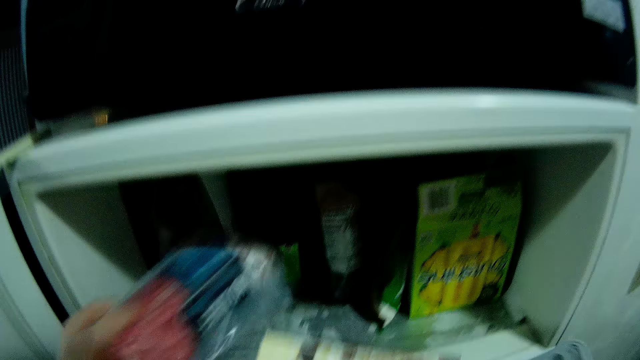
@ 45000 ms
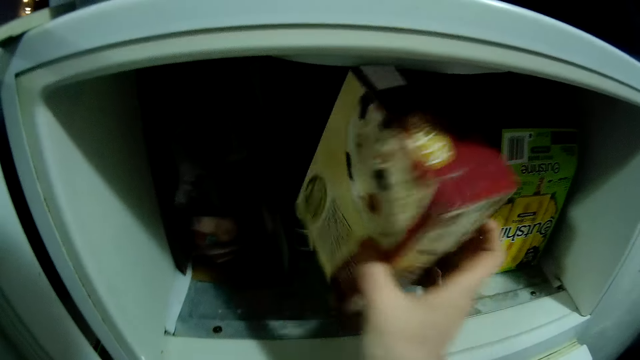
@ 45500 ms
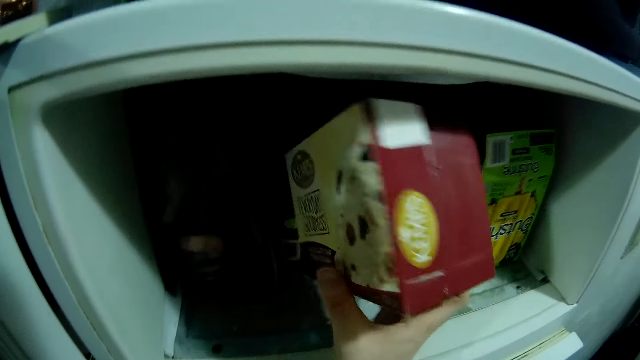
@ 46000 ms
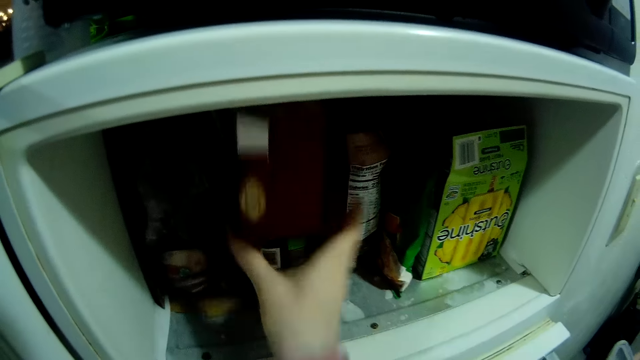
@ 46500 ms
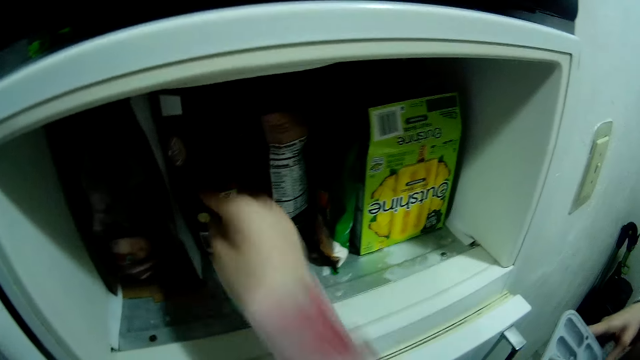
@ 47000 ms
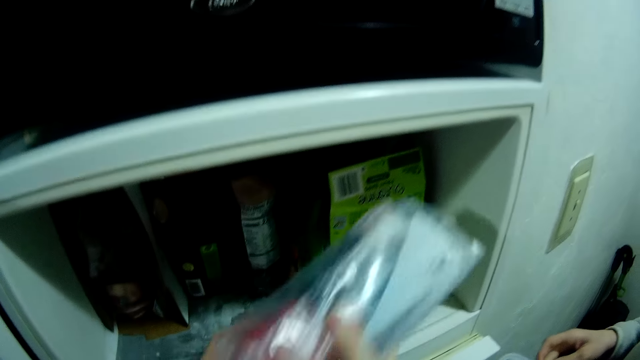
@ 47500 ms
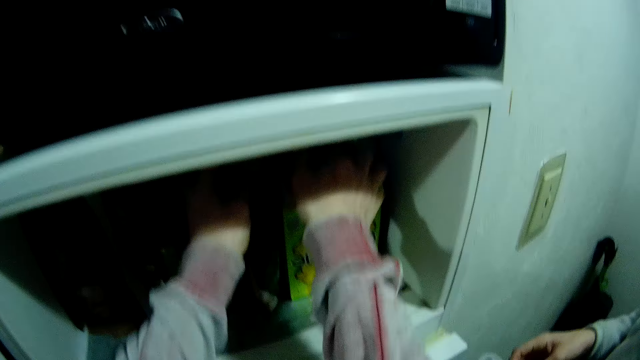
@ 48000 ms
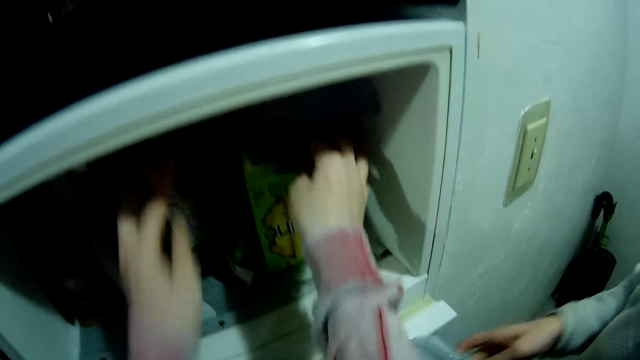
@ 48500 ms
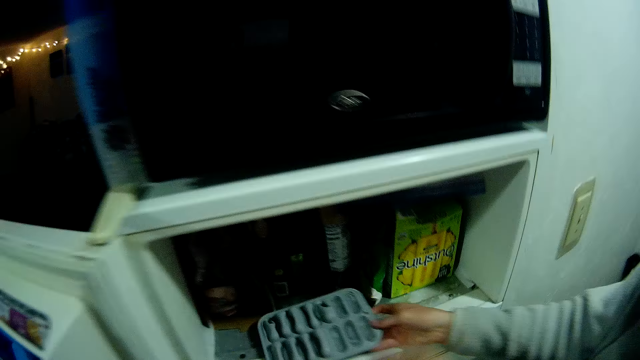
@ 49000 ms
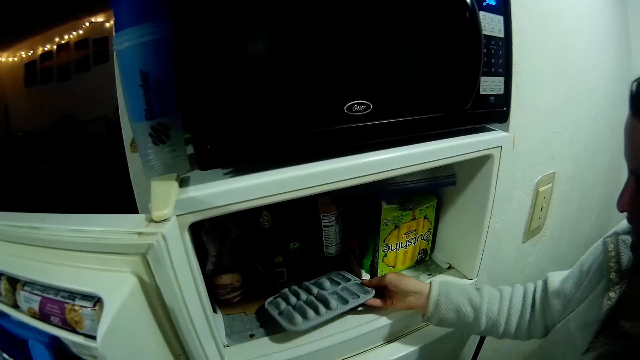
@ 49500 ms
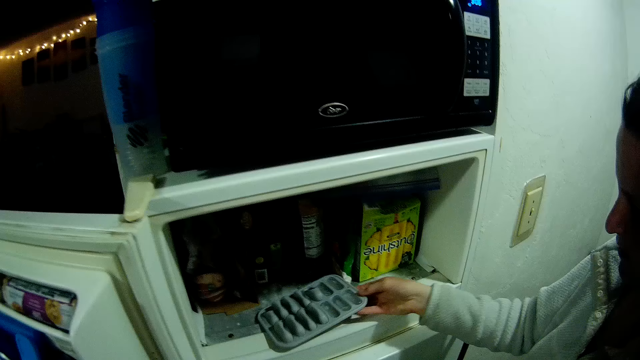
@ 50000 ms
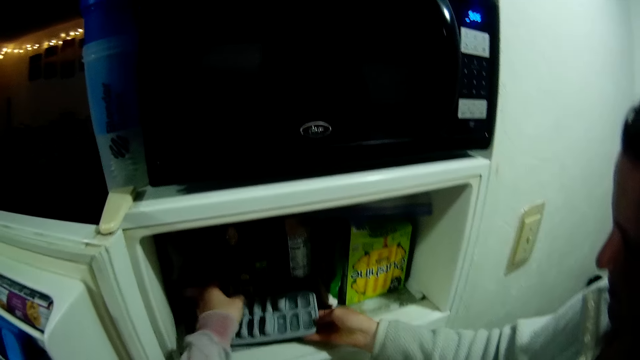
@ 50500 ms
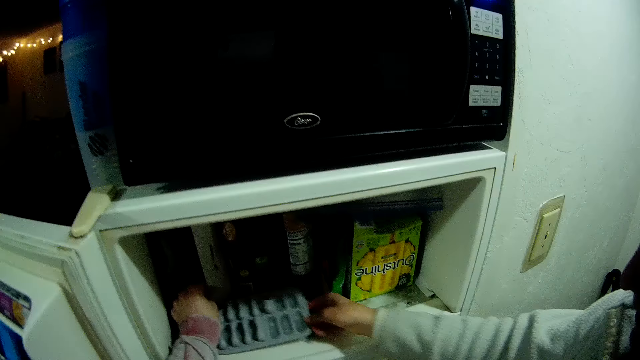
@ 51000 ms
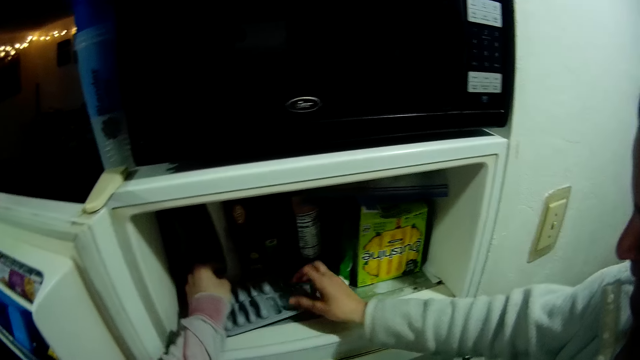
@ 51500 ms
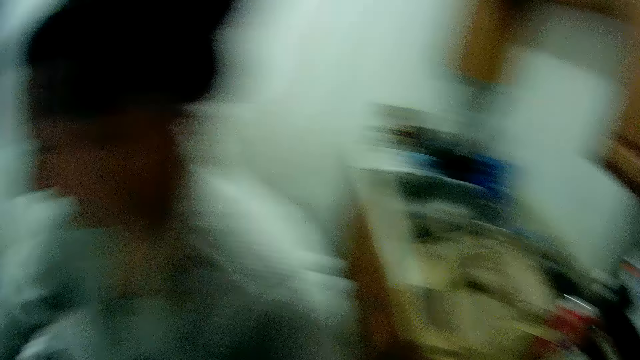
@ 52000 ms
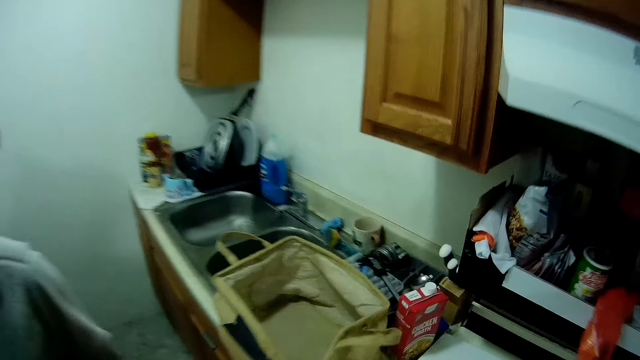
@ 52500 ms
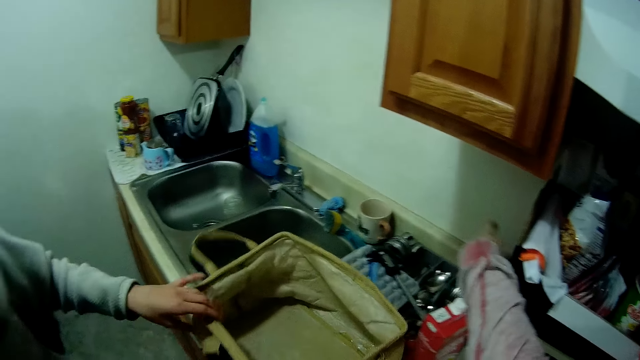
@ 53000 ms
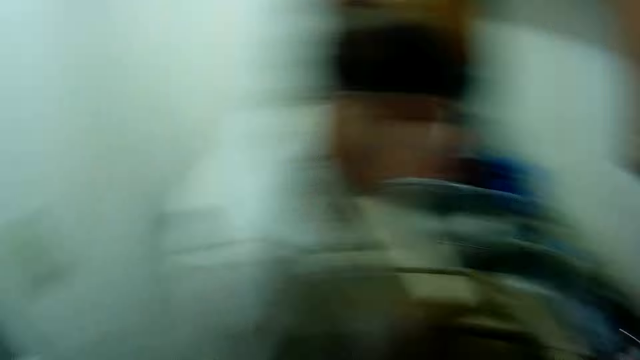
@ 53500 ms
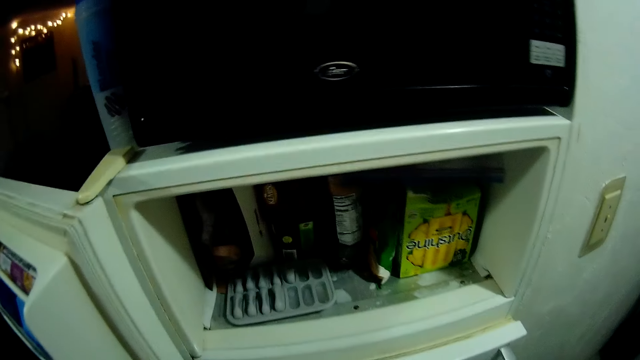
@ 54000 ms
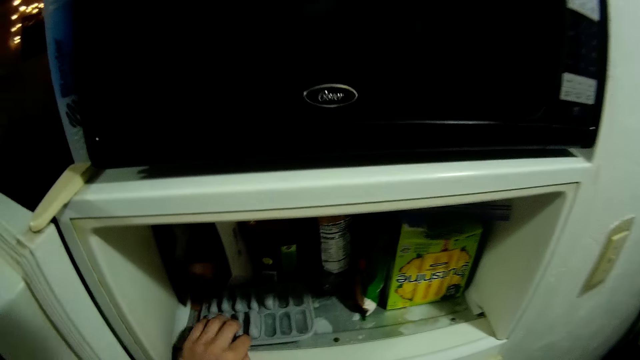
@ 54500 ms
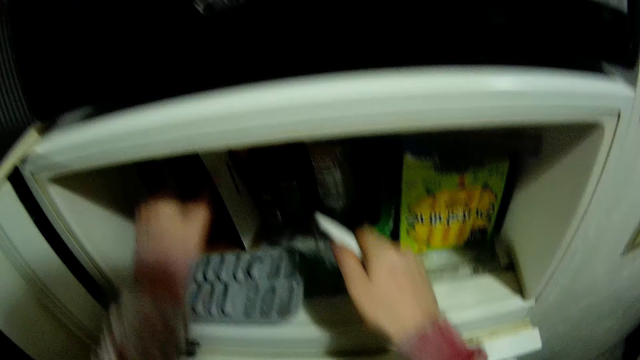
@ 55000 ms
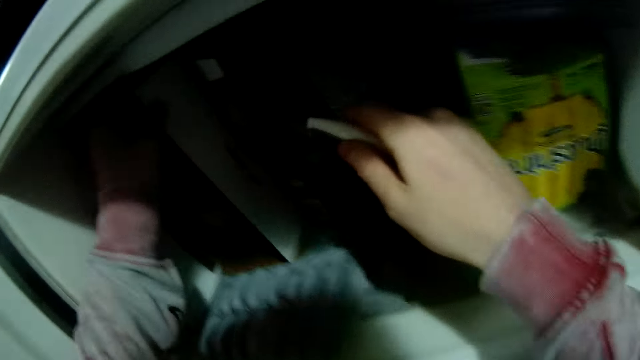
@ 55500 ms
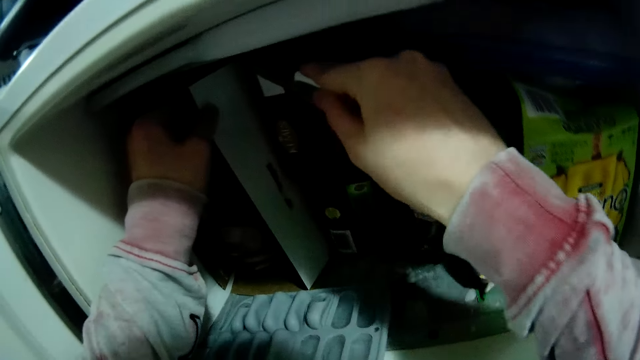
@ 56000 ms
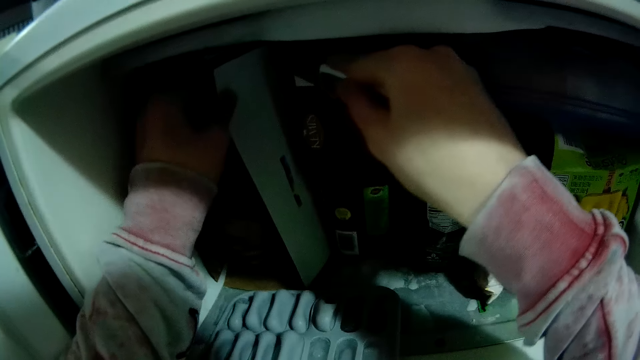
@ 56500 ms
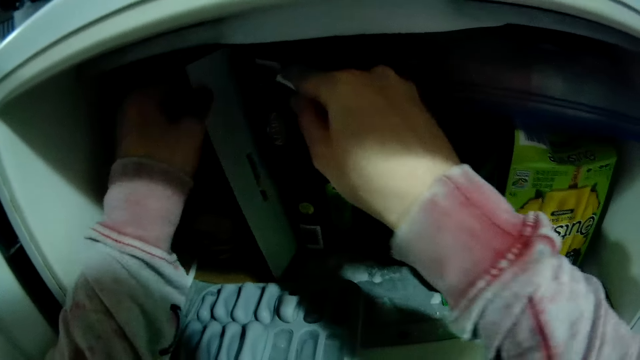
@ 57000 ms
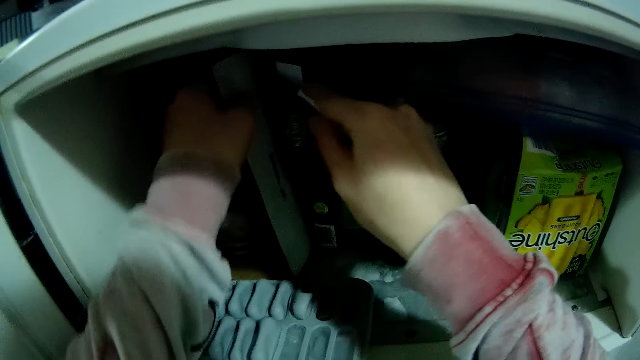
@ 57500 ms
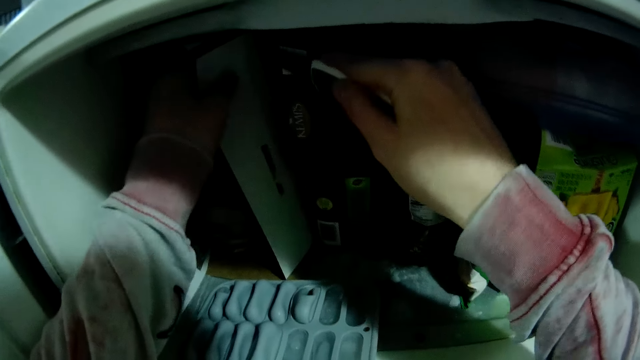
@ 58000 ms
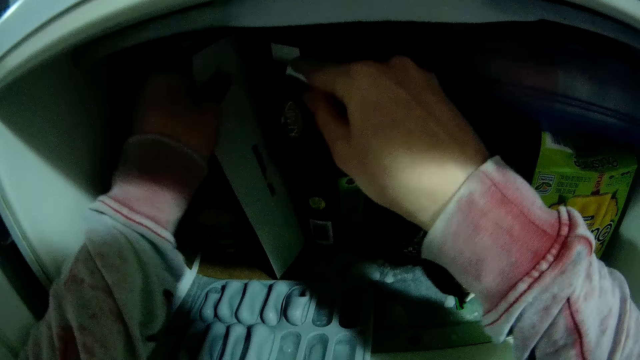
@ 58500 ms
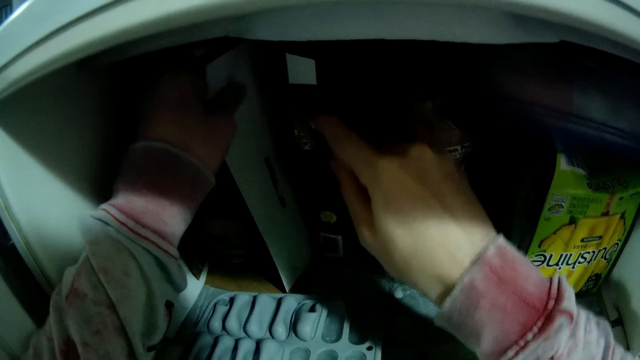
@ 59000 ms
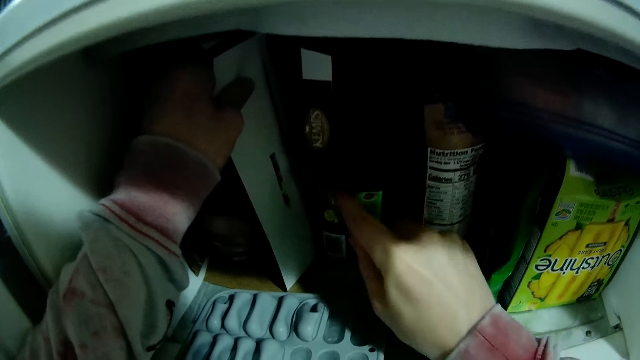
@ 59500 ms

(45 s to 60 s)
The camera wearer keeps the pack of ice cream into the fridge with her right hand. She keeps the pack into the fridge with both hands. A woman puts a rack into the fridge with her right hand. The camera wearer adjusts a carton into the fridge with her left hand. She looks around. She picks up a knife from the rack with her right hand. The woman moves the bag with her left hand. The camera wearer moves the rack in the fridge with her left hand. She holds the carton in the fridge with her left hand. She cuts the hanging part of the box or carton with the knife.

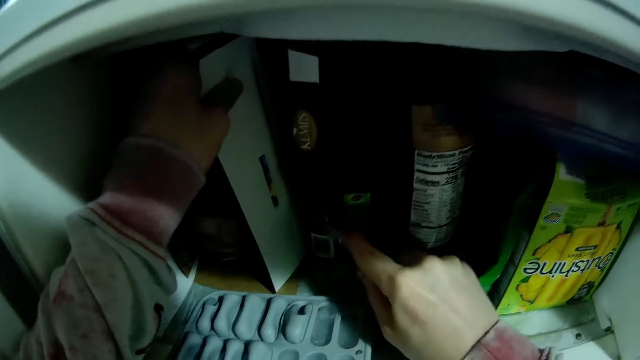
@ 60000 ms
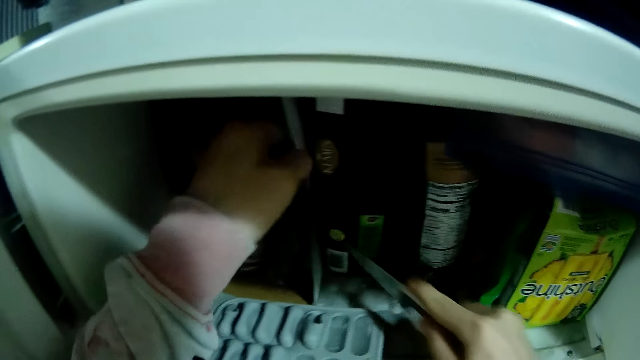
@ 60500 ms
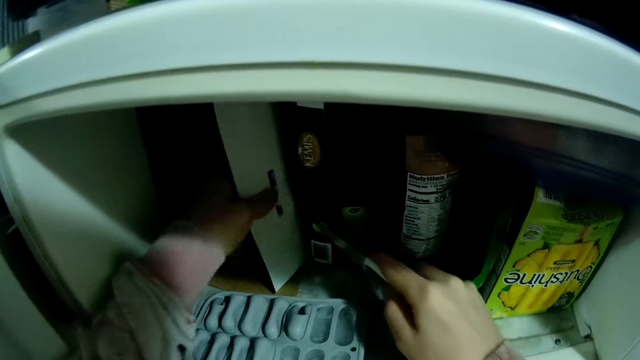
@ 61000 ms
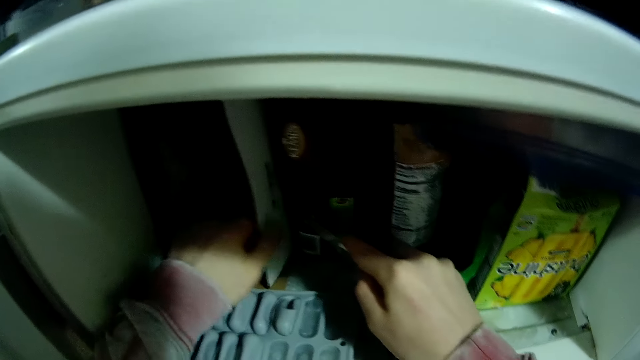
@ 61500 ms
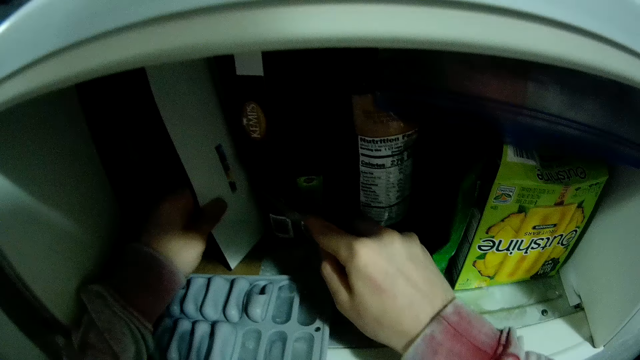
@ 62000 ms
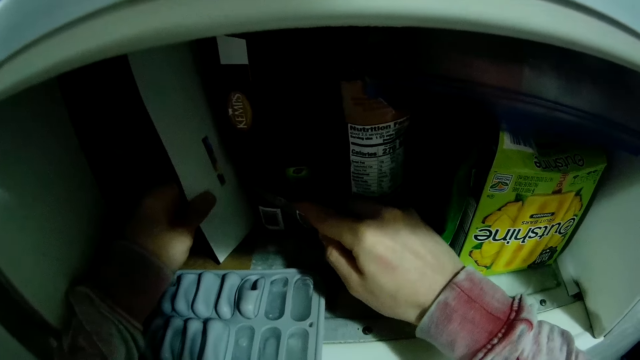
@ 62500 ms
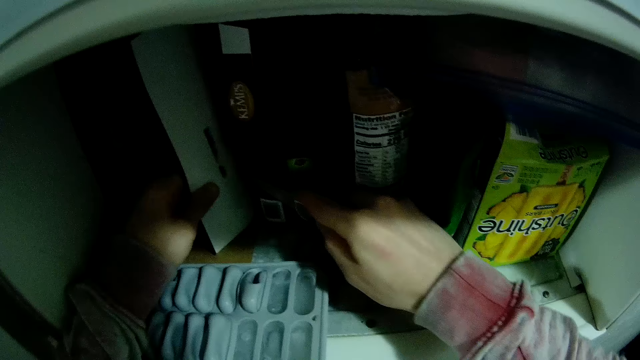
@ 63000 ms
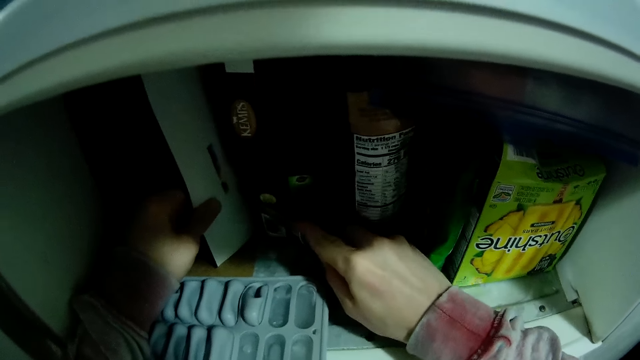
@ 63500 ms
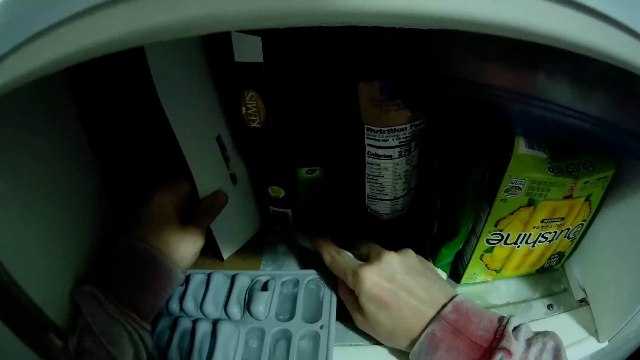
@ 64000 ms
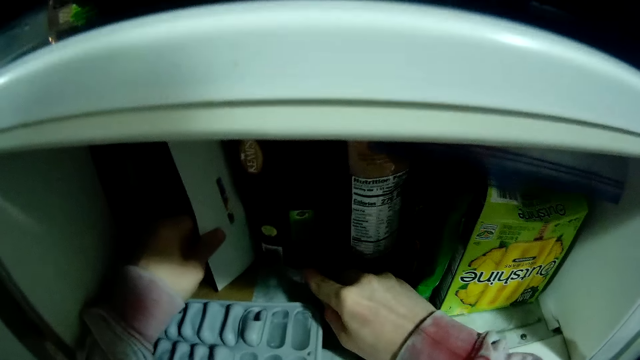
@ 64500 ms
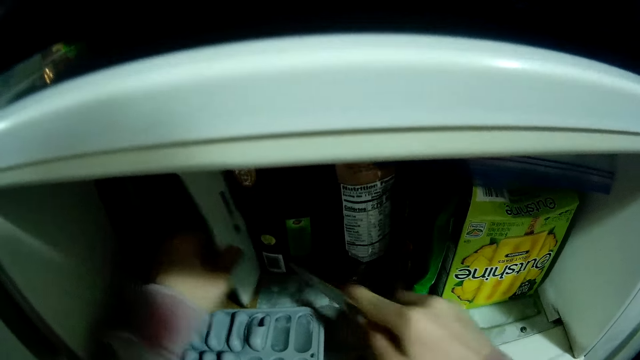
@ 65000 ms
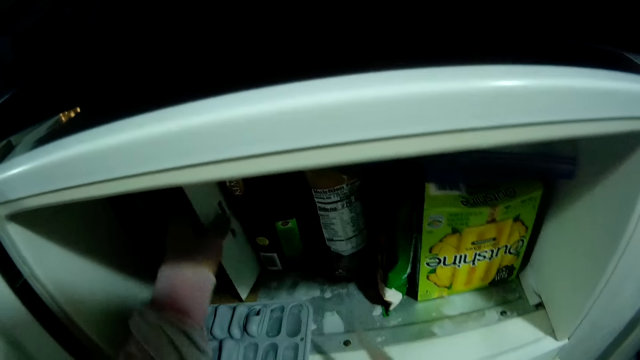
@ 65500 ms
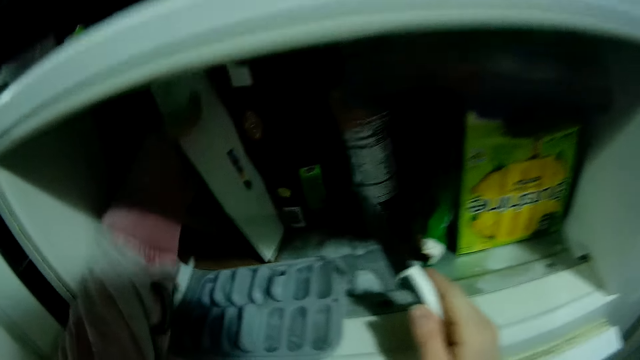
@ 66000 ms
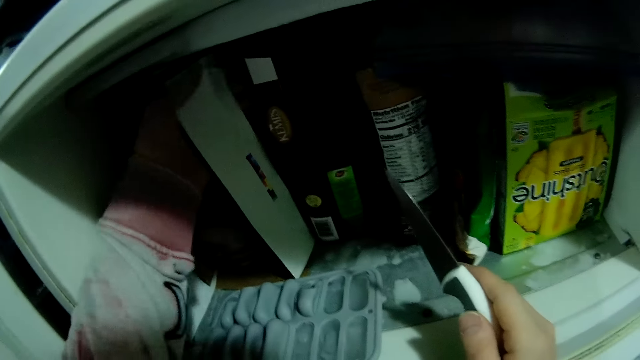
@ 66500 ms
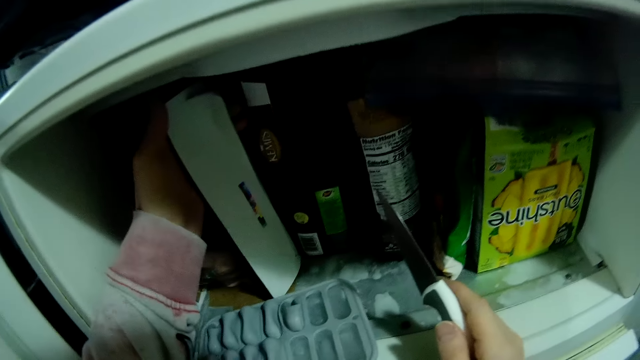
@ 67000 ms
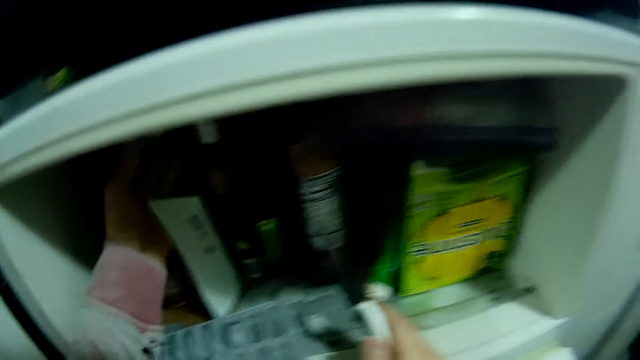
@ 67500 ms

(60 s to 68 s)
The camera wearer tears the carton with her left hand.
